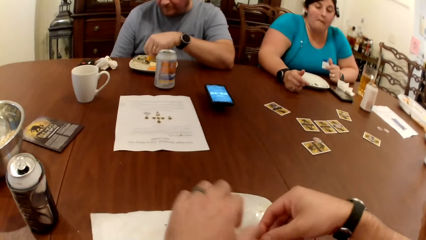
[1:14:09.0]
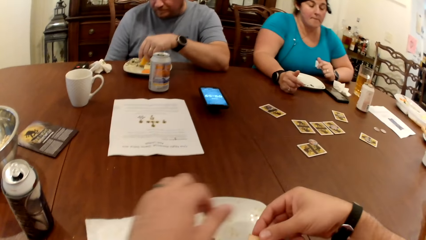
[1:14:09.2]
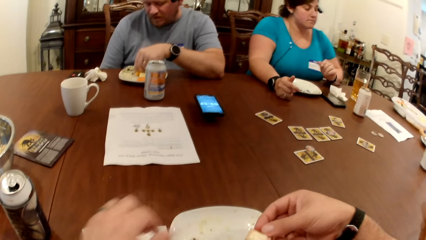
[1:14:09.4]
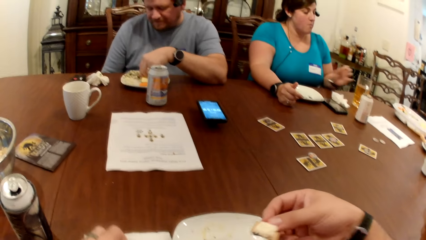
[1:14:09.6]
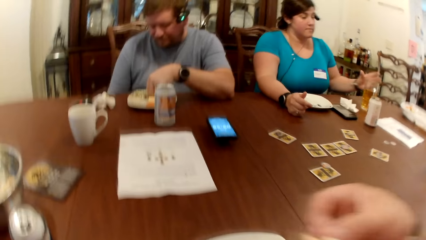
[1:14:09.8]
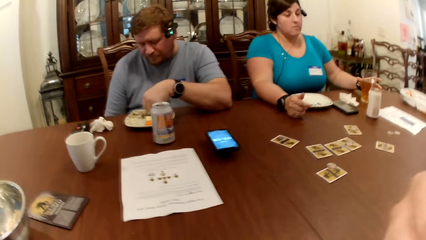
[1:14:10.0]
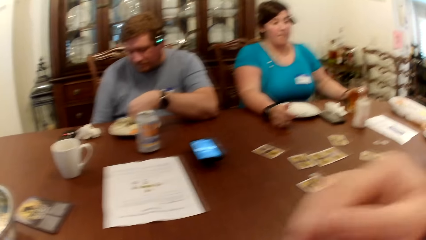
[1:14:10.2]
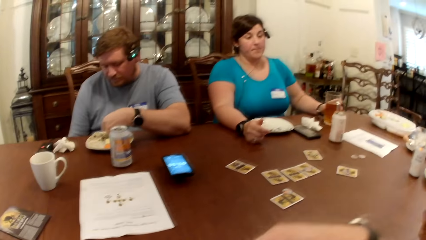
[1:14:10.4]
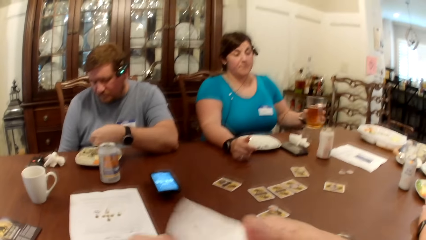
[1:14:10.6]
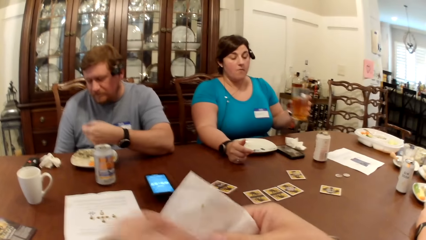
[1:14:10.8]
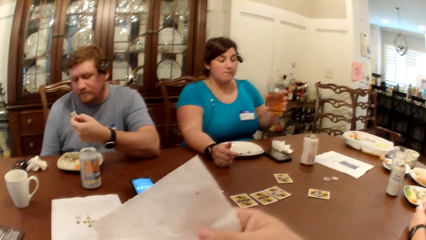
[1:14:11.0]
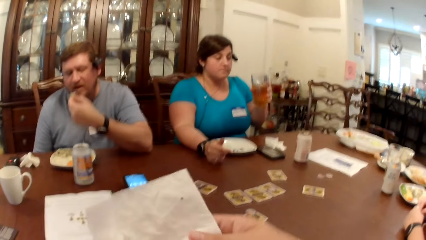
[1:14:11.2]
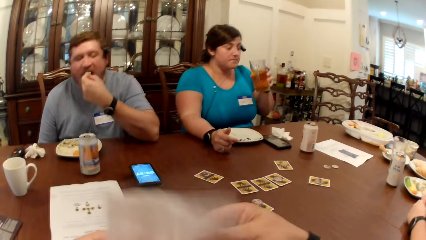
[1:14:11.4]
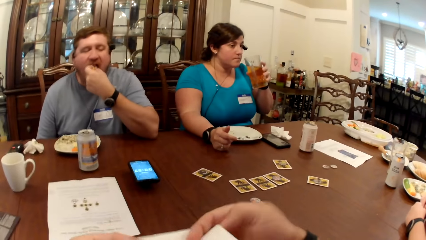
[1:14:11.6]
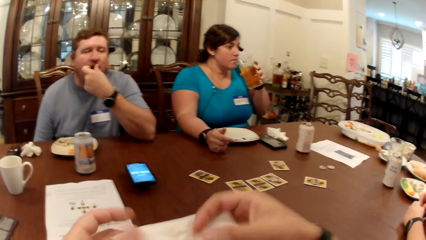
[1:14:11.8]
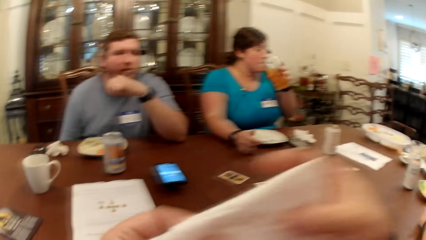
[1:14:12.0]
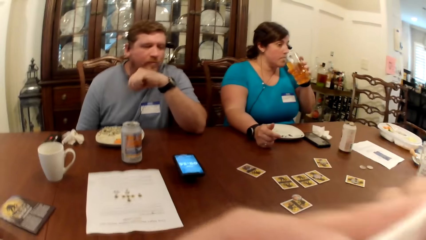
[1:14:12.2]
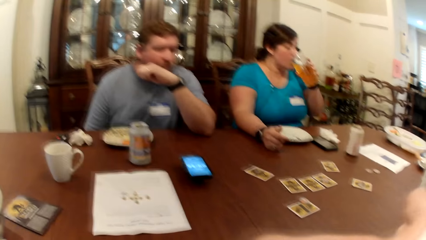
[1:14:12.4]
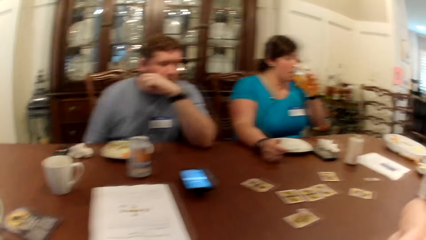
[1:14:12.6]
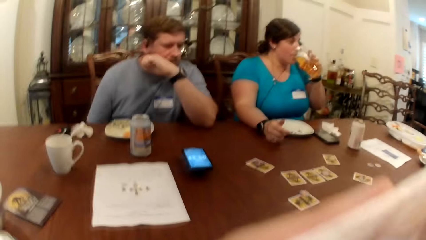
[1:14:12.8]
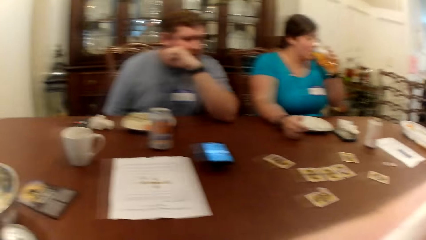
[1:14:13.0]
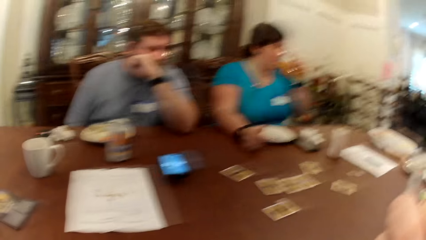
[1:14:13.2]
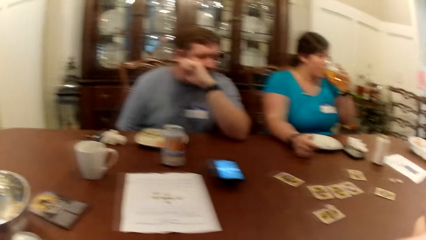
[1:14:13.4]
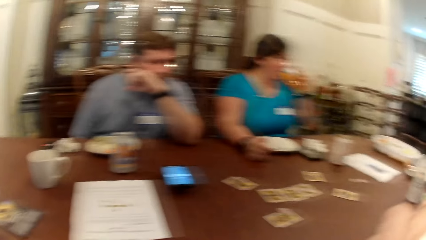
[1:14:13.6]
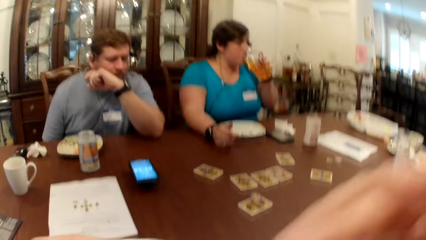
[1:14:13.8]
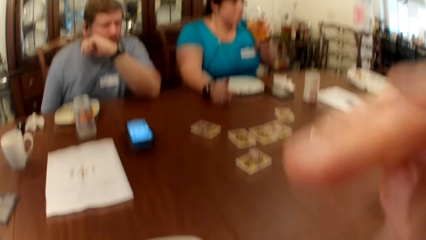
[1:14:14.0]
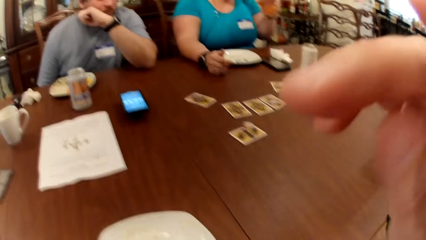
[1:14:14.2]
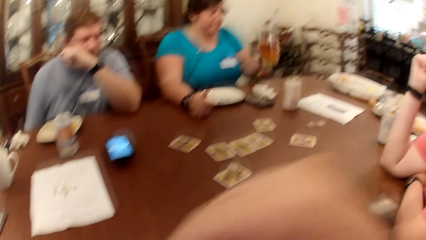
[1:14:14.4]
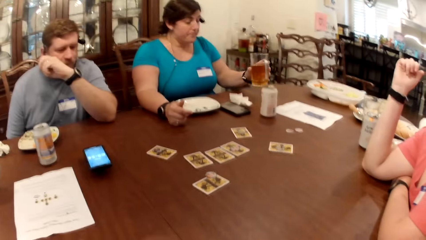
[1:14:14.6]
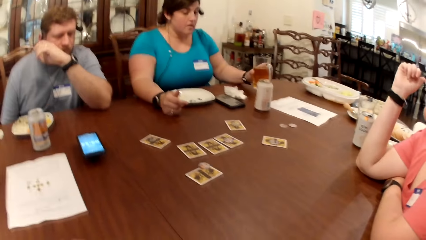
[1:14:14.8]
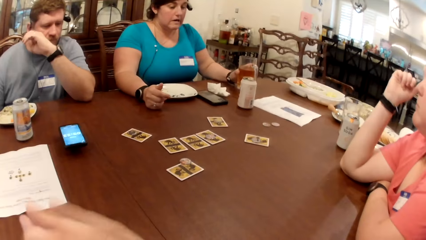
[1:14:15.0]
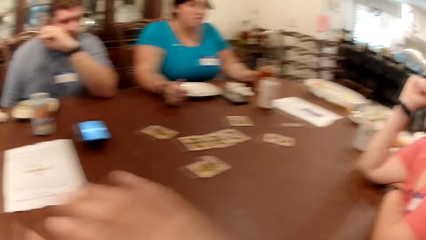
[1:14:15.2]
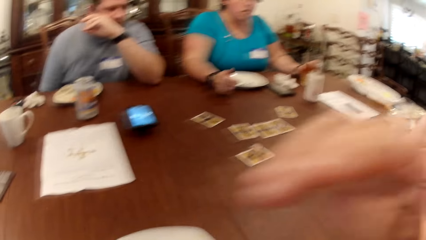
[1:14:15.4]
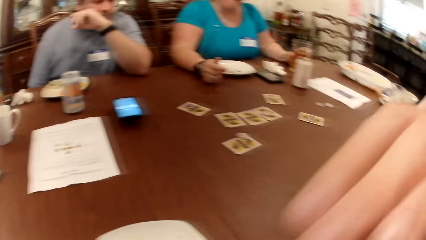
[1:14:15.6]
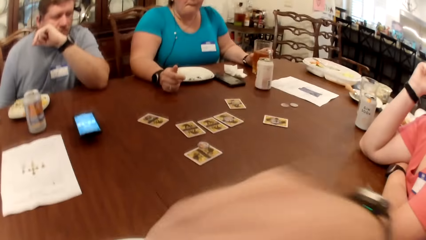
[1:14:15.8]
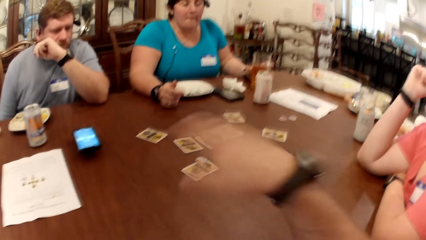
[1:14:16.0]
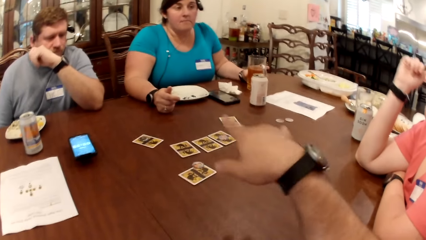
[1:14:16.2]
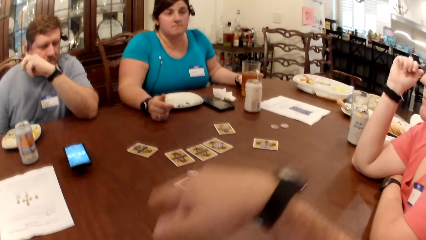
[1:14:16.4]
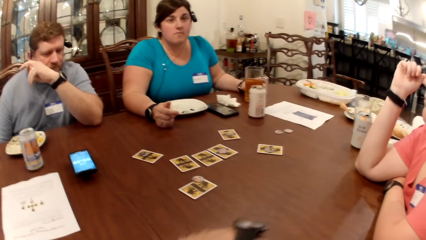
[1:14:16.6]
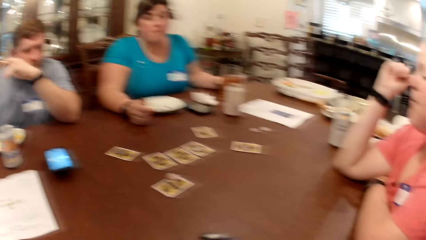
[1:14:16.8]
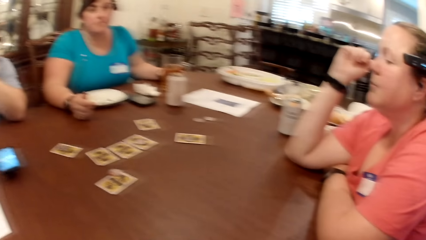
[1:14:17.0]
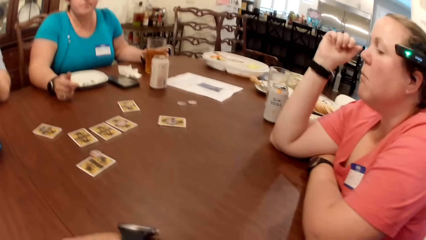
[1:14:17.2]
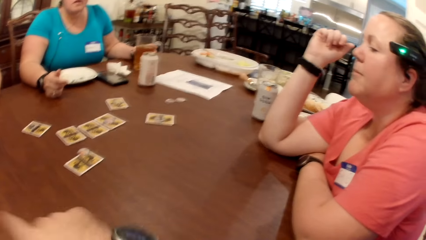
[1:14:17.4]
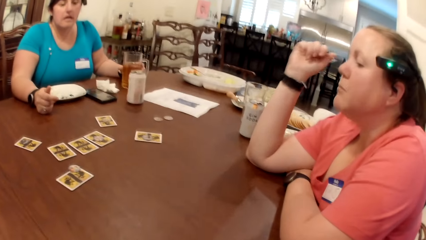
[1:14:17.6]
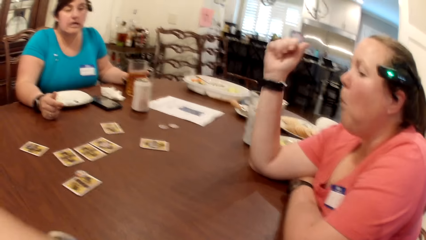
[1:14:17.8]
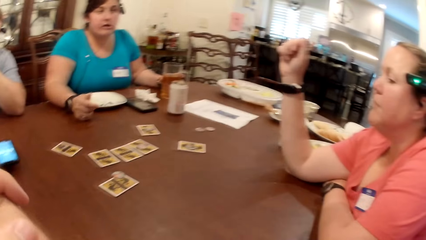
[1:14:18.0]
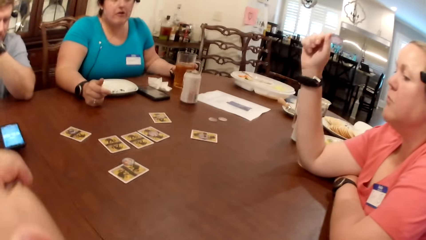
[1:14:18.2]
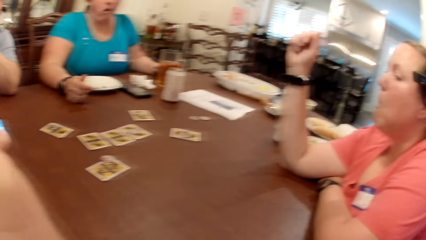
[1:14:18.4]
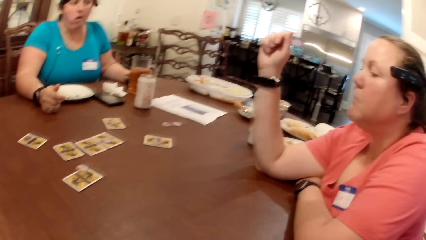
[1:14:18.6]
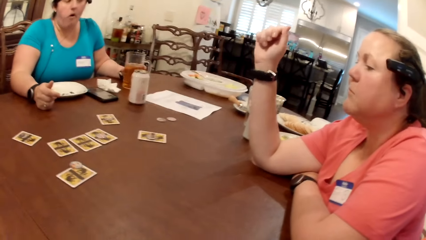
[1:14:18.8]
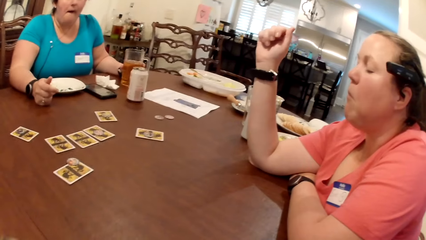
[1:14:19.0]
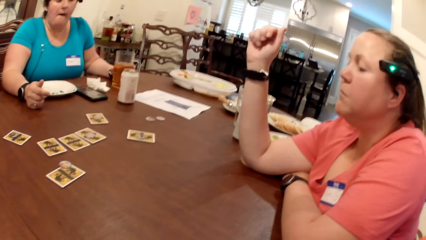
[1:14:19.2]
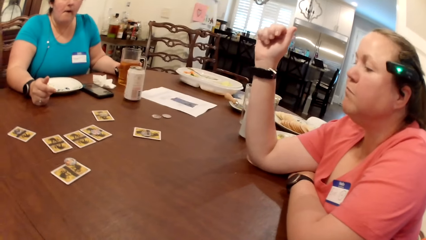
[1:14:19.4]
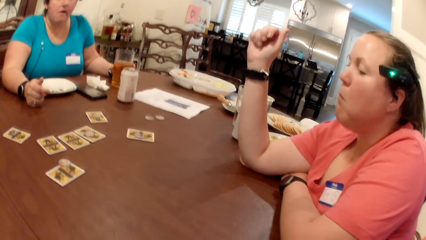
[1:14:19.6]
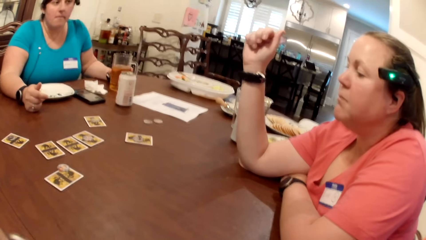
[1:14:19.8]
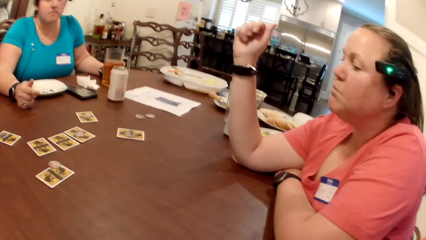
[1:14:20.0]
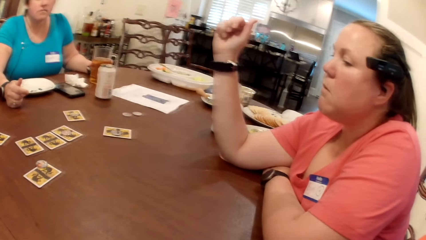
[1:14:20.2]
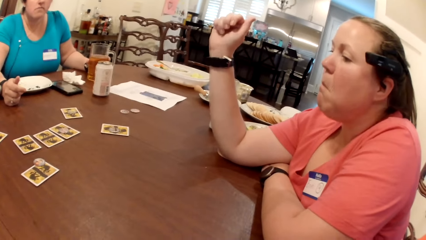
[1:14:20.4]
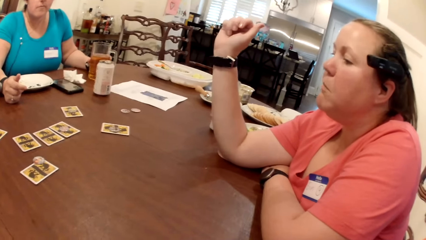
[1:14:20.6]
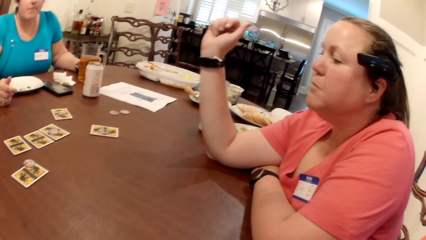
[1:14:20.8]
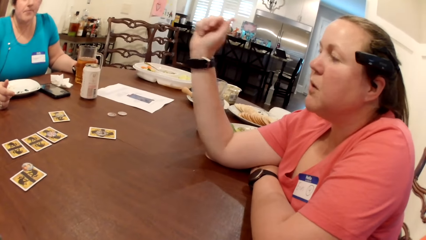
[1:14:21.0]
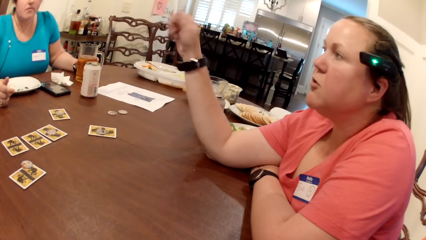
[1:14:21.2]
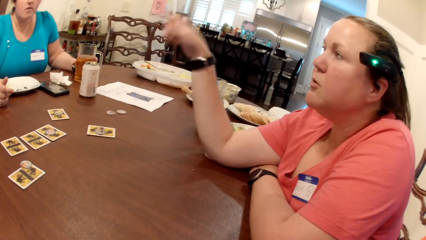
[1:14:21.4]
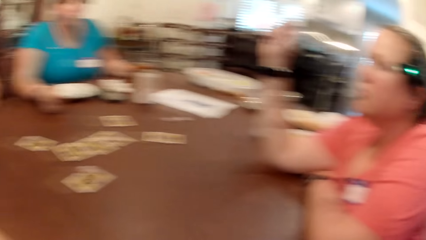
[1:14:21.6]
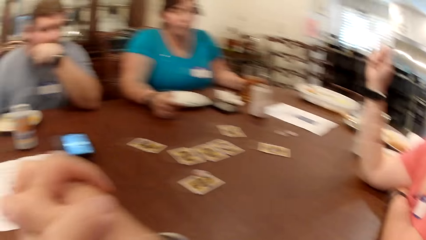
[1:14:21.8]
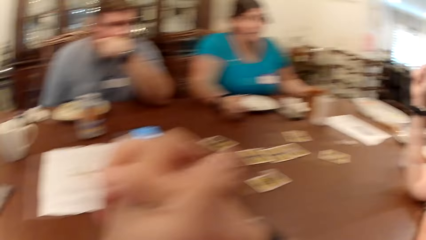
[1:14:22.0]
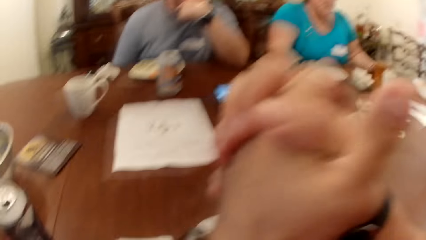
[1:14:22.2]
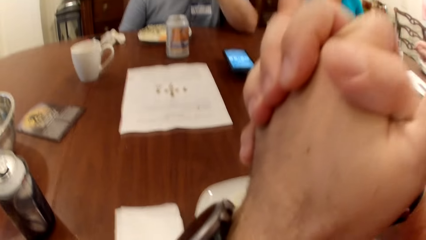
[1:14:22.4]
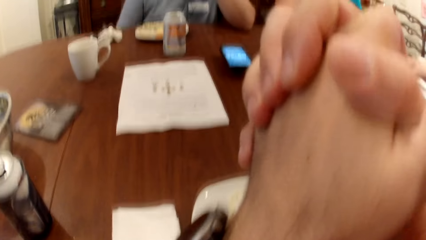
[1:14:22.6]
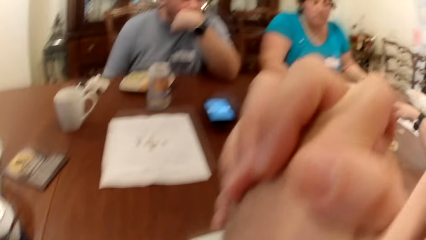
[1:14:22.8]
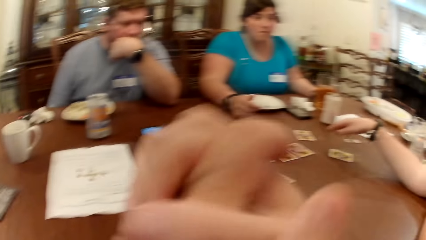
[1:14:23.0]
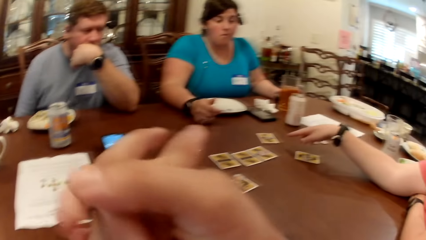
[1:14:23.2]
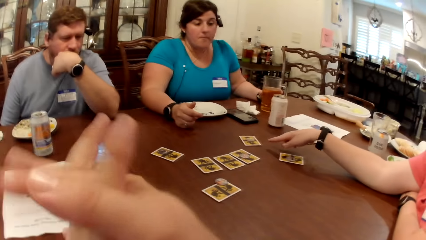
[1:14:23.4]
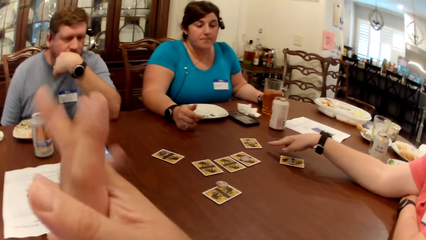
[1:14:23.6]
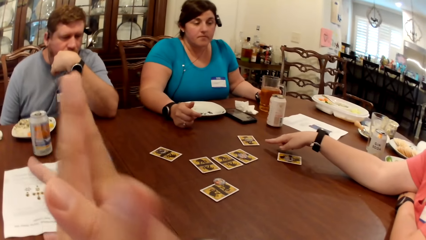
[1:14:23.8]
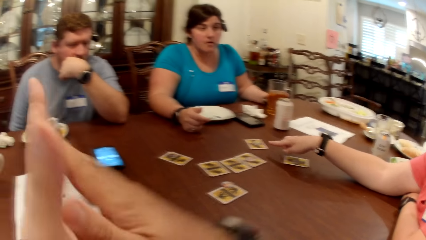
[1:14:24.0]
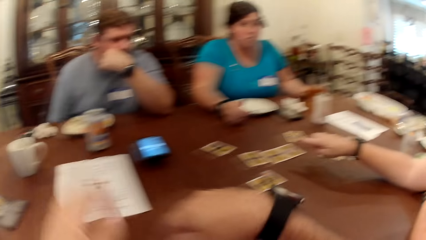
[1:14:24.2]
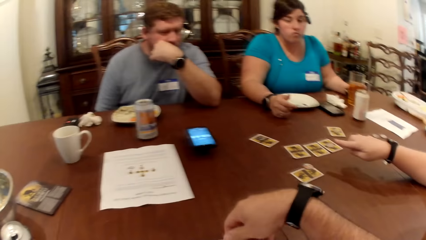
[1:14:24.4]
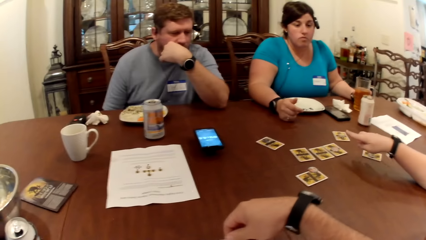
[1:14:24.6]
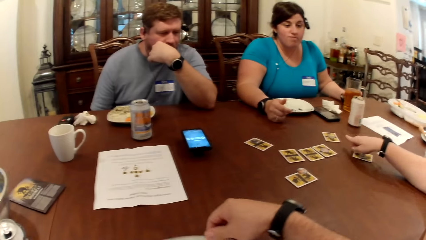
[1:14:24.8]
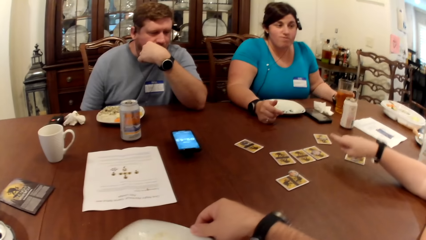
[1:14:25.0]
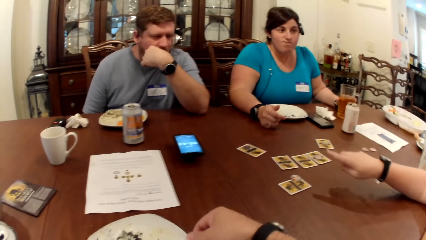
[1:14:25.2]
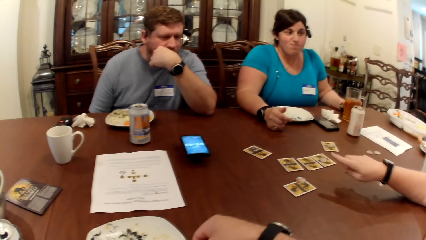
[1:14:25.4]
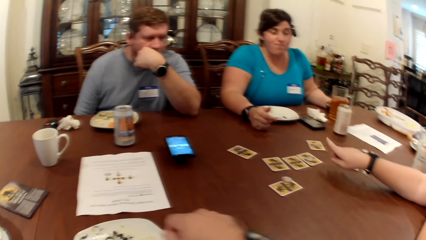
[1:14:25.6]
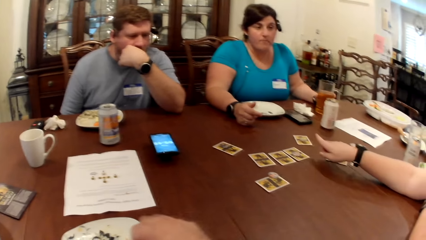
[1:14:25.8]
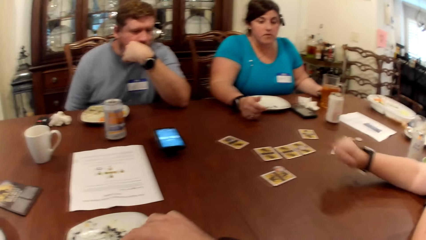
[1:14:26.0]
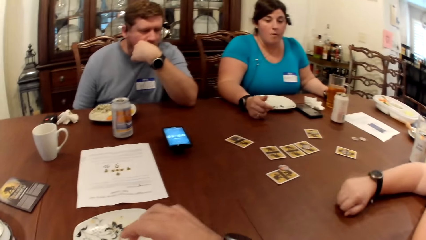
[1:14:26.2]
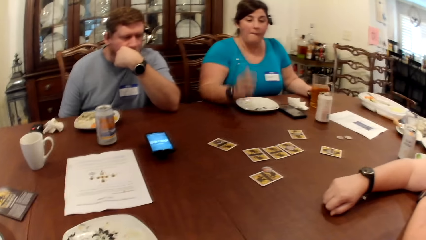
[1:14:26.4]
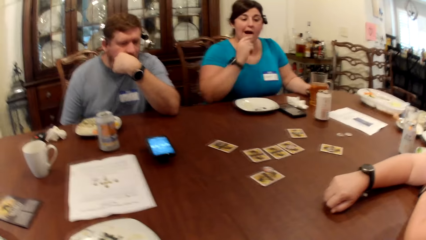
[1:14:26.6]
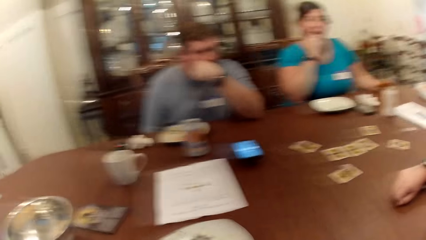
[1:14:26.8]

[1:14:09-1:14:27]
The camera wearer moves the snack up. A woman picks the glass of juice from the table with her left hand. The camera wearer eats a snack. He moves his hand down. He cleans both hands with the paper towel. A man eats the carrot with his left hand. The camera wearer bends the wipe. The woman drinks from the glass of juice from the table in her left hand. The camera wearer moves the wipe up. He wipes the mouth. He moves his hand down. The woman drops the glass of juice on the table with her left hand. The camera wearer moves his hand up. He moves his hand down. He looks around. He moves his hand up. He moves his fingers. He moves his hand down. He moves the plate on the table with his right hand.
